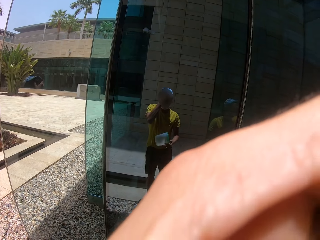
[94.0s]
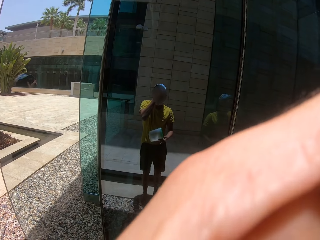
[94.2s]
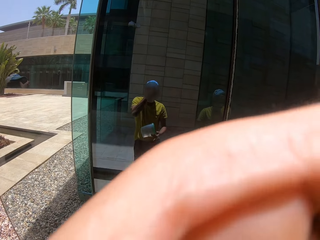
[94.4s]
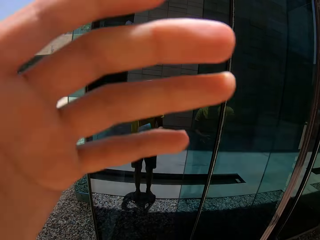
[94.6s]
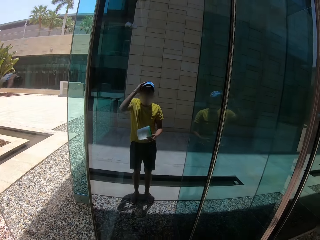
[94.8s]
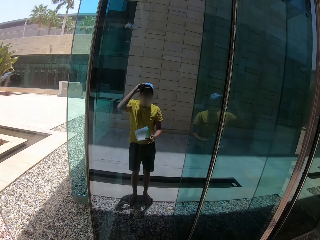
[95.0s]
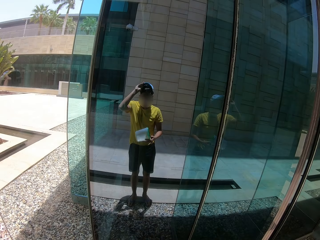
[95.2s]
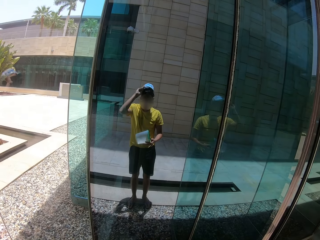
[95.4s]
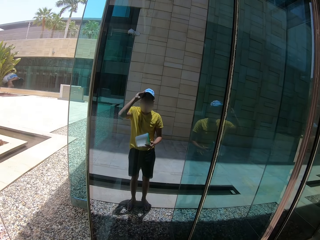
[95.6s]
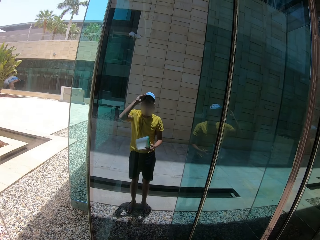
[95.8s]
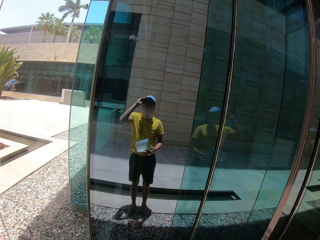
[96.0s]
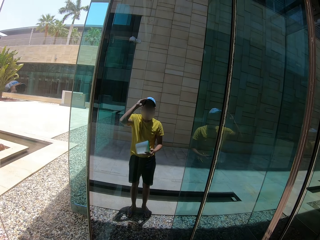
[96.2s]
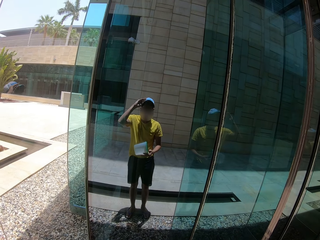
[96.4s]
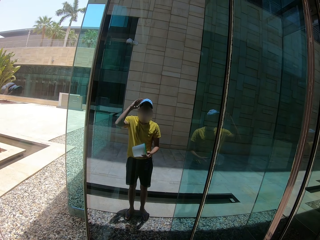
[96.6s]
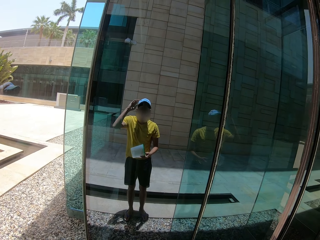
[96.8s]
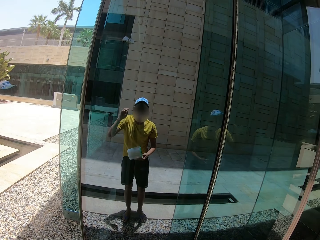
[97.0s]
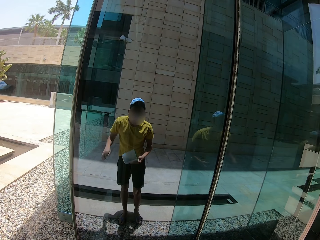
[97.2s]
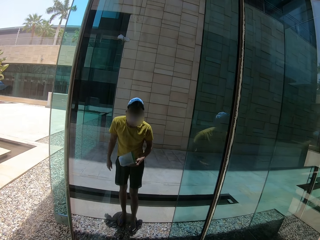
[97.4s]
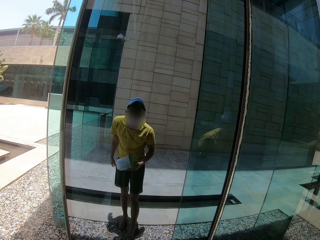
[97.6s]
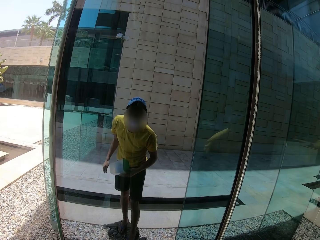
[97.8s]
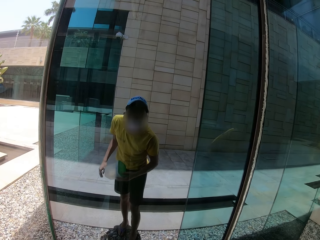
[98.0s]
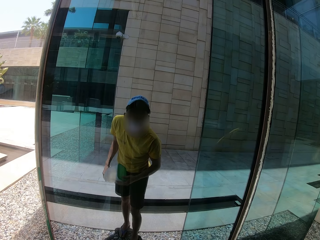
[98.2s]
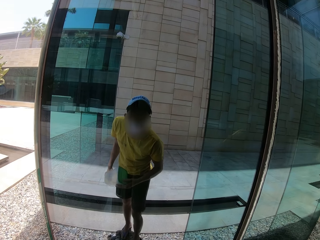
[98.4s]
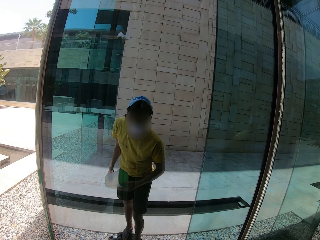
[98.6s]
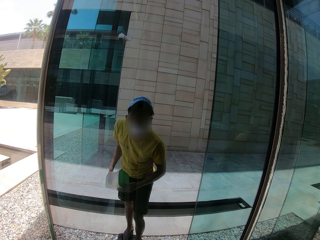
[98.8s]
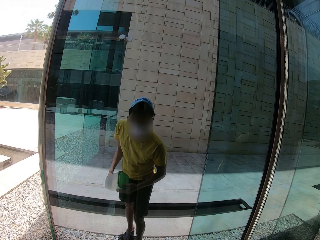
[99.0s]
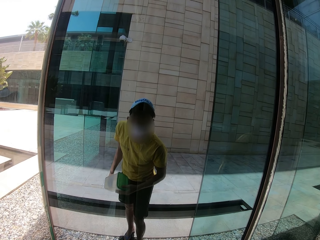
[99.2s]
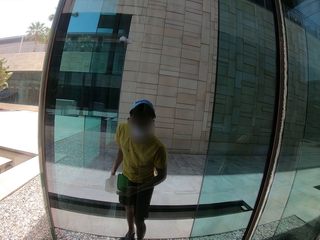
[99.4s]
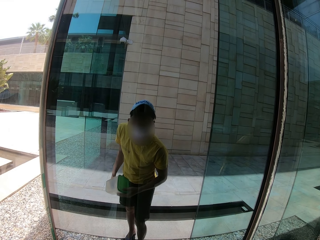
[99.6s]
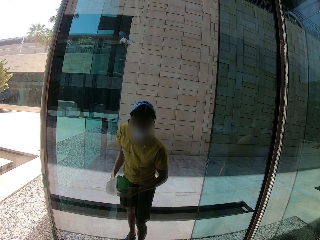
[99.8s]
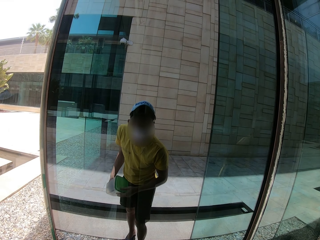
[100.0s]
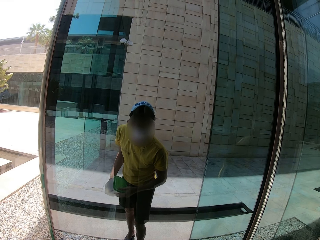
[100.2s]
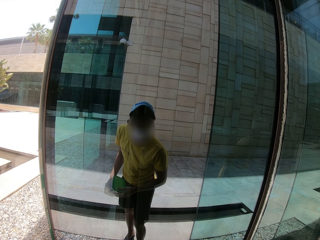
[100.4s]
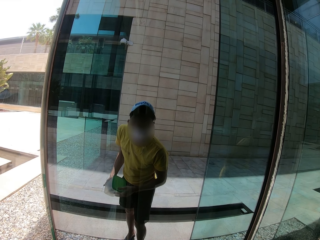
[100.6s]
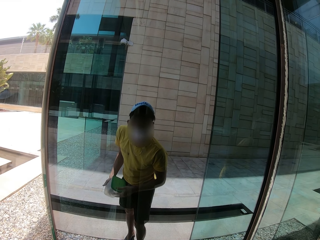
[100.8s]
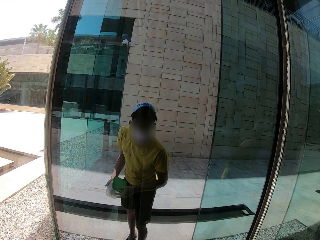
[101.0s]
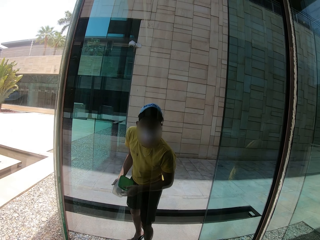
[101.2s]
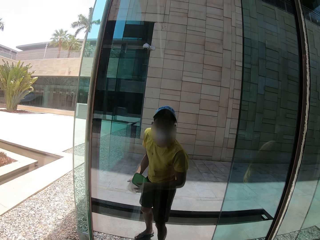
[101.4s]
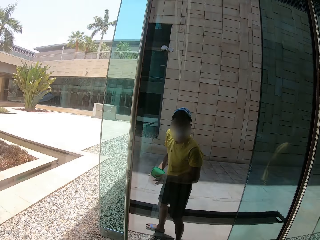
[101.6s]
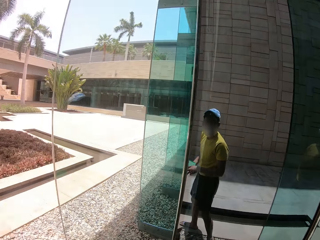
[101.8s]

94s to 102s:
The camera wearer adjusts the cap. He looks at himself in the mirror.

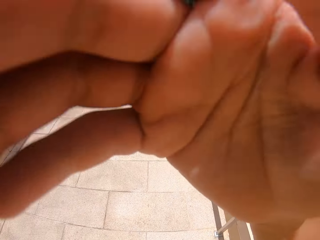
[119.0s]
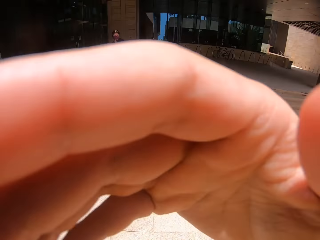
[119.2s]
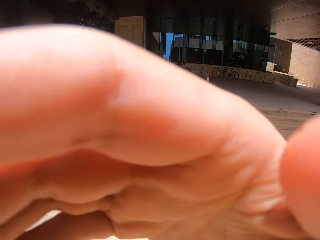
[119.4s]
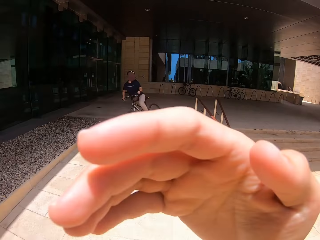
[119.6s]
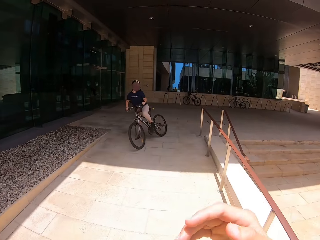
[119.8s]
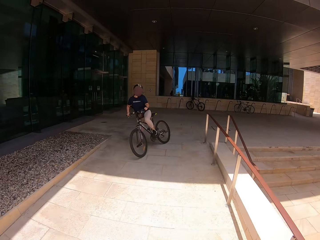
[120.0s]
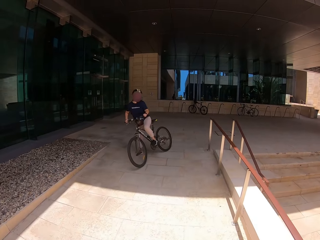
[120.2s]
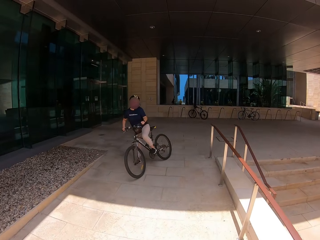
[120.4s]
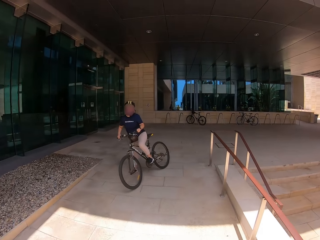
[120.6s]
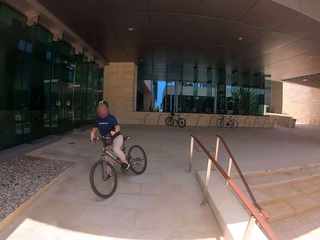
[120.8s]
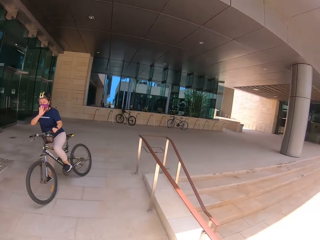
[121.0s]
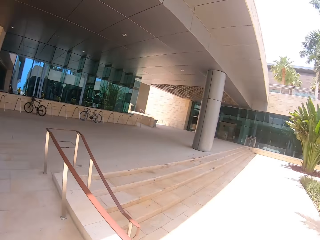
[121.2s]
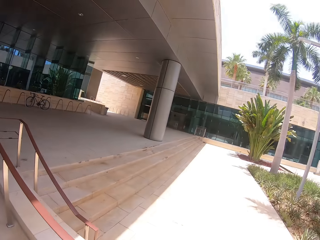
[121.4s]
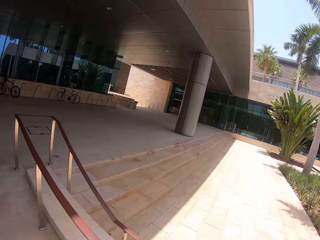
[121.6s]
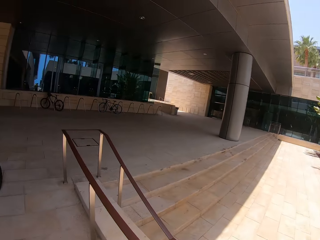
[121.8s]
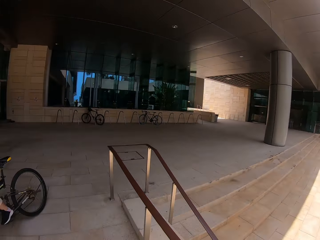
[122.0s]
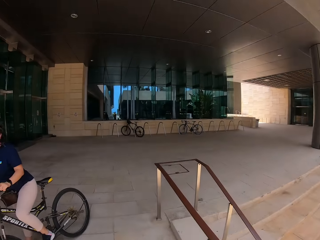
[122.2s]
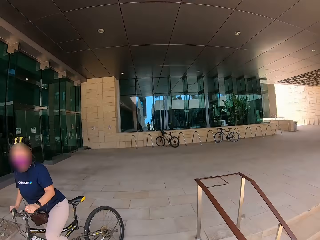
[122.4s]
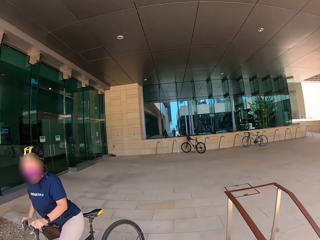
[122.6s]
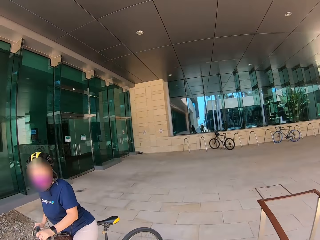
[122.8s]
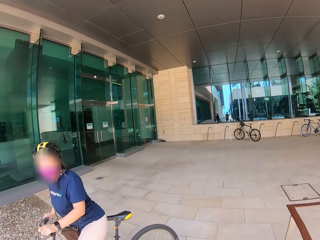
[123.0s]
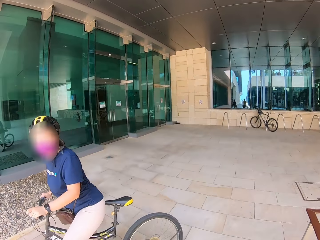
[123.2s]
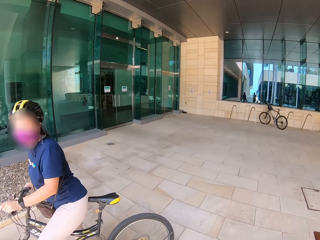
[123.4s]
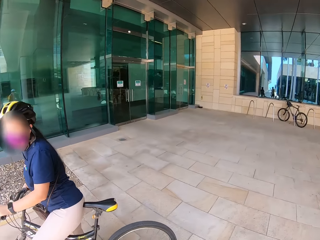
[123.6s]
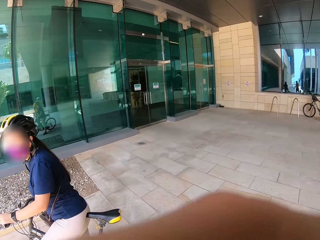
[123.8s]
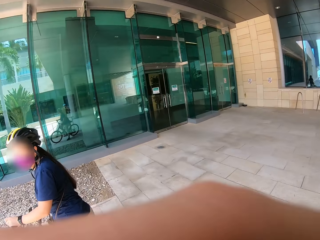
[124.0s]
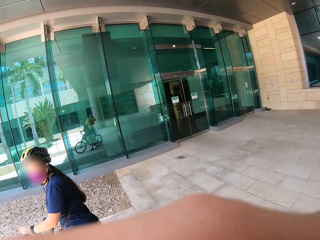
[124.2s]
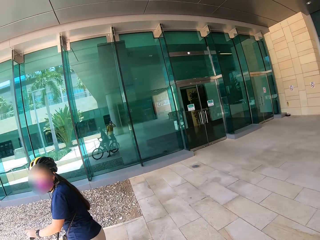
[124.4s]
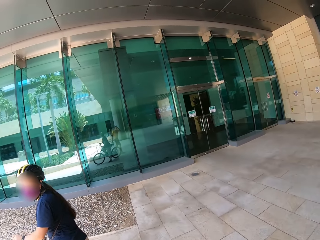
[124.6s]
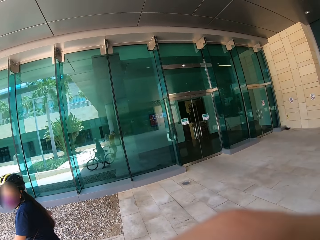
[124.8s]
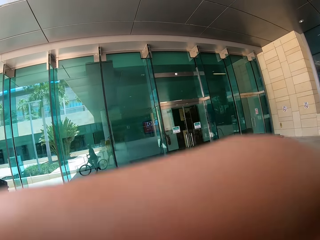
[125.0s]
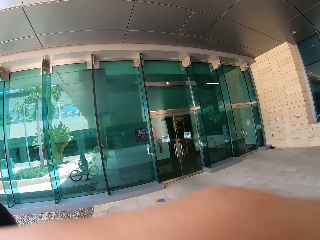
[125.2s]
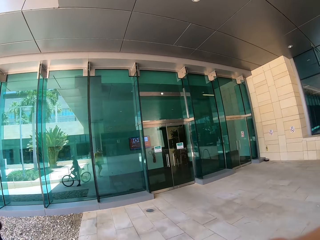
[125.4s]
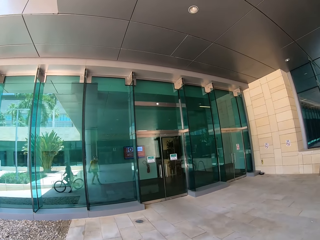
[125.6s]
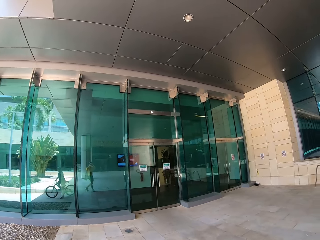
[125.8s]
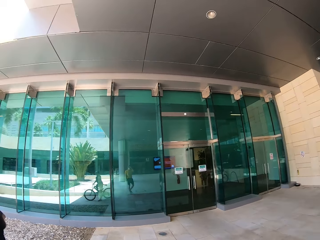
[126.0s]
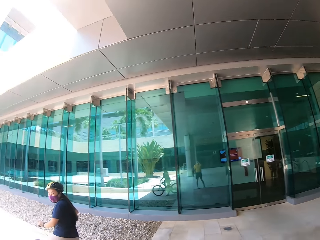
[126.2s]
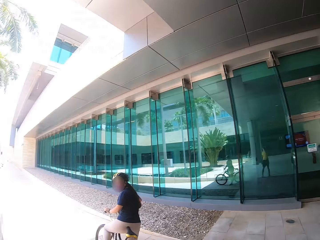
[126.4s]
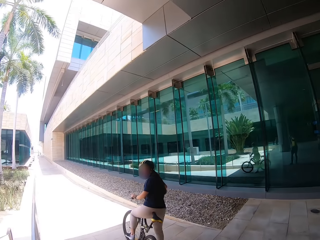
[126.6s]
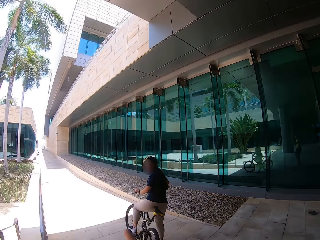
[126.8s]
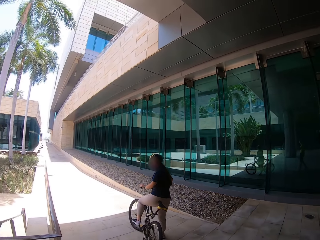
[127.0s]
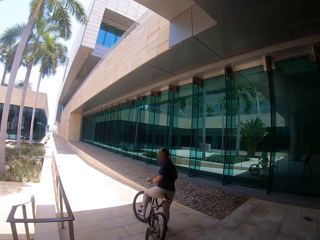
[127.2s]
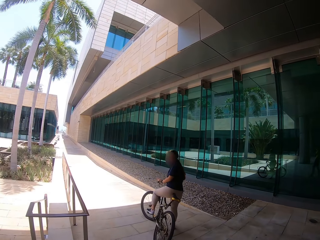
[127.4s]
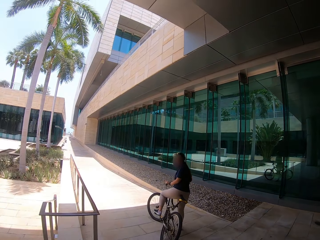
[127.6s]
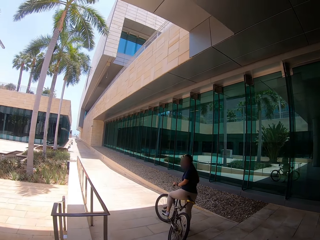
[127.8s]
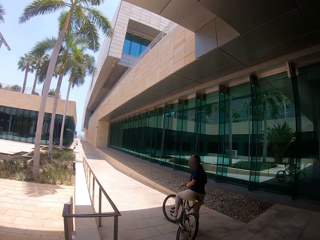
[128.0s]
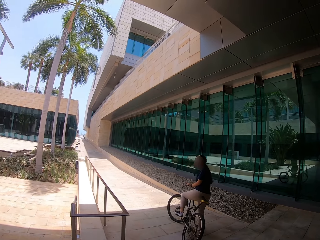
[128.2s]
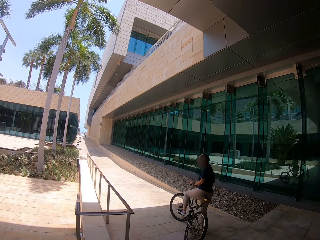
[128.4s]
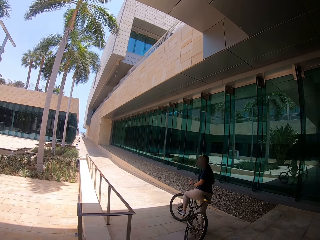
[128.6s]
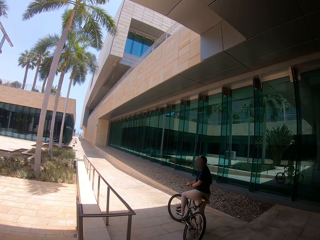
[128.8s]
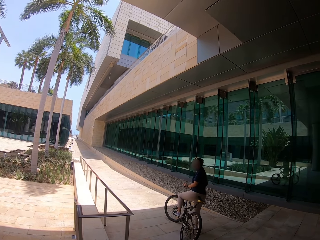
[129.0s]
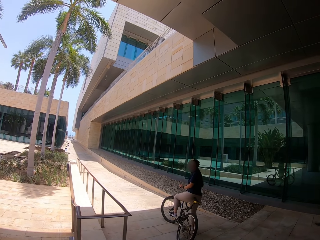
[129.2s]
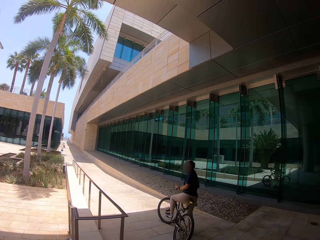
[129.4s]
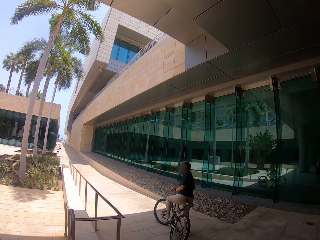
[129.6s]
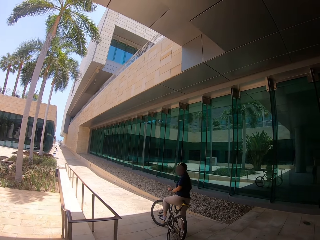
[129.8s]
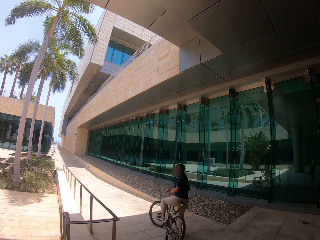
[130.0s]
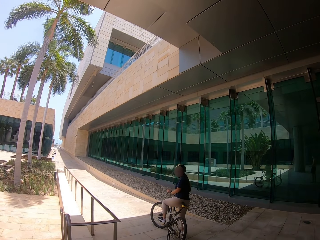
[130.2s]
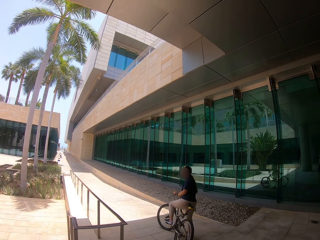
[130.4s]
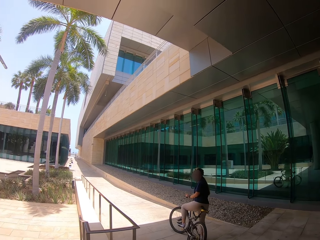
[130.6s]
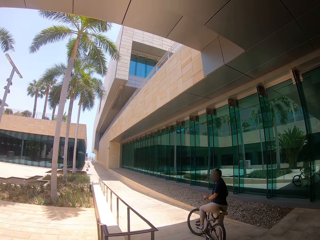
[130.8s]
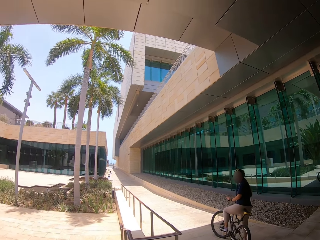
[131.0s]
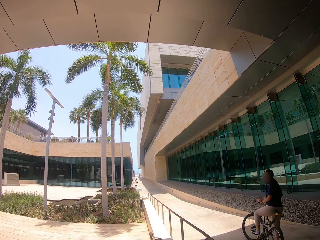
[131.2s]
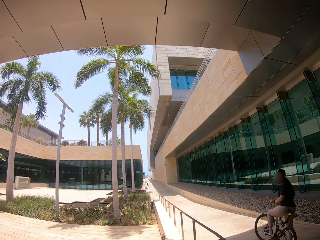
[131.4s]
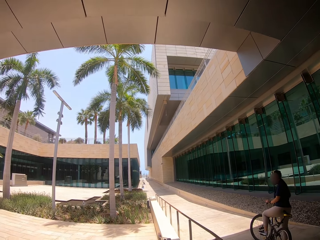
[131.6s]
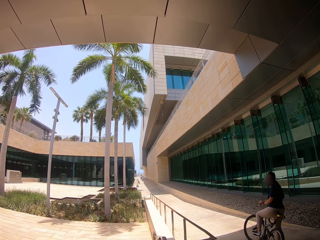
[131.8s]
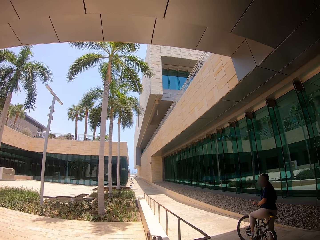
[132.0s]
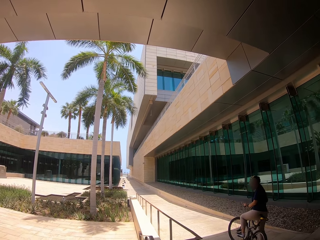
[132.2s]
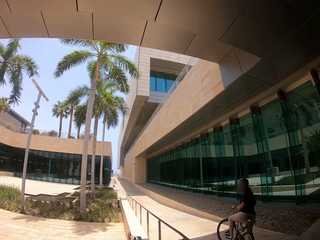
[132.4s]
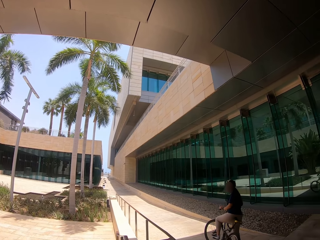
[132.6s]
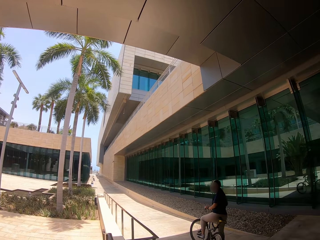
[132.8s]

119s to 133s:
The camera wearer adjusts the camera. They stop. They stand on the sidewalk. They converse with a lady.
